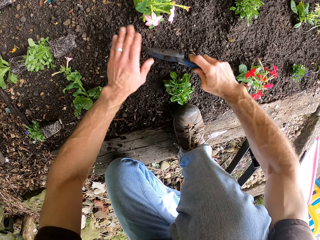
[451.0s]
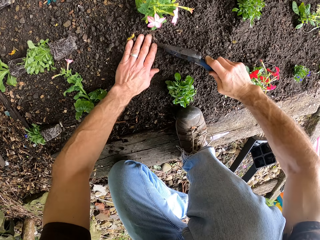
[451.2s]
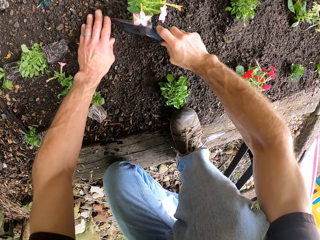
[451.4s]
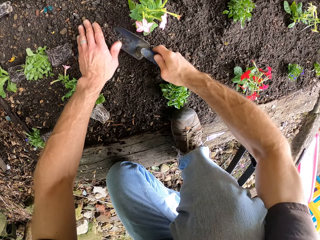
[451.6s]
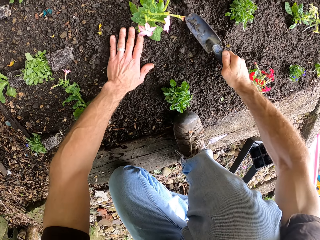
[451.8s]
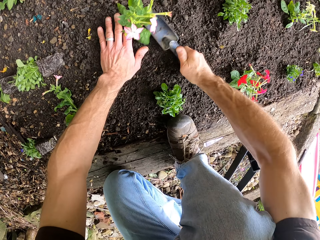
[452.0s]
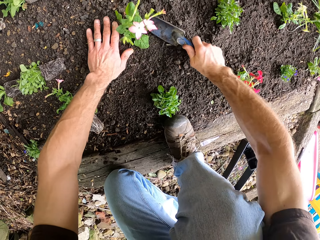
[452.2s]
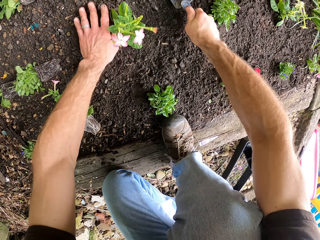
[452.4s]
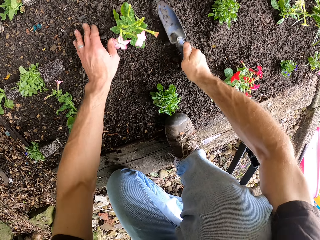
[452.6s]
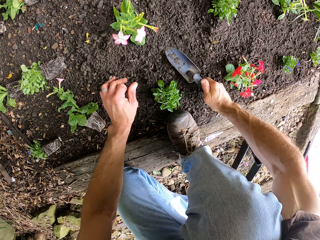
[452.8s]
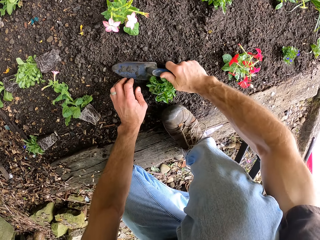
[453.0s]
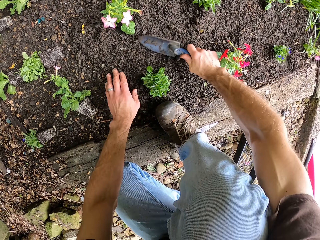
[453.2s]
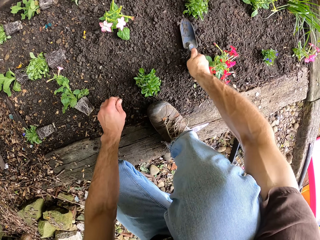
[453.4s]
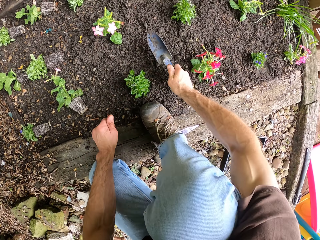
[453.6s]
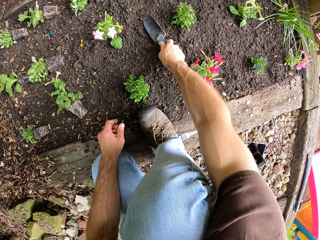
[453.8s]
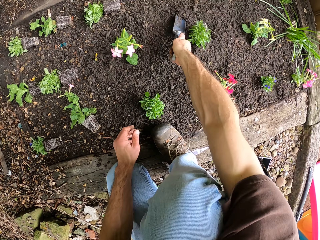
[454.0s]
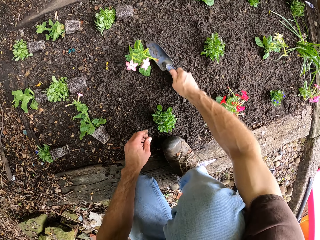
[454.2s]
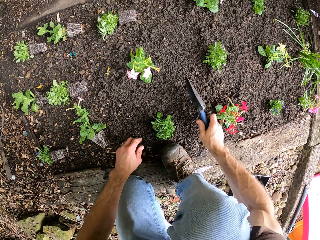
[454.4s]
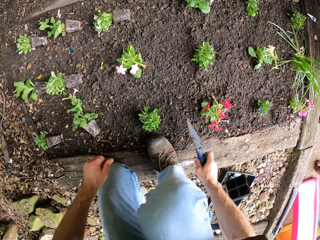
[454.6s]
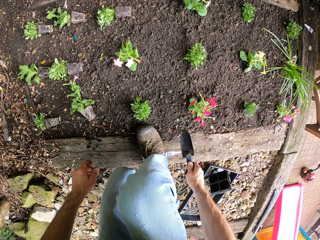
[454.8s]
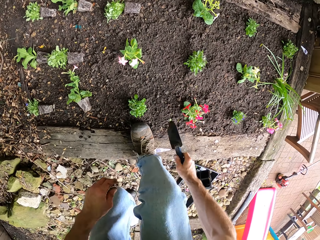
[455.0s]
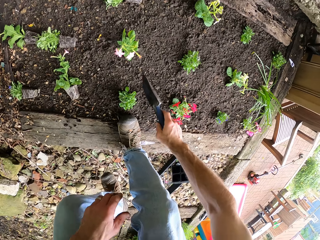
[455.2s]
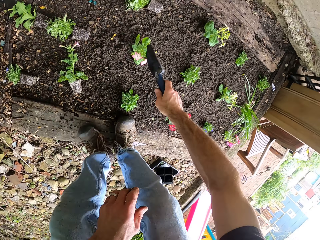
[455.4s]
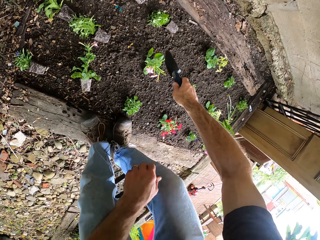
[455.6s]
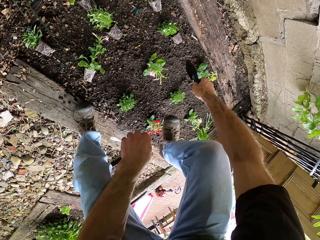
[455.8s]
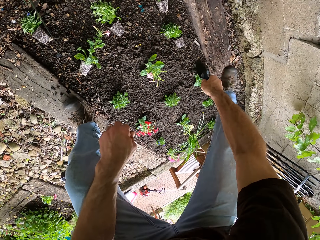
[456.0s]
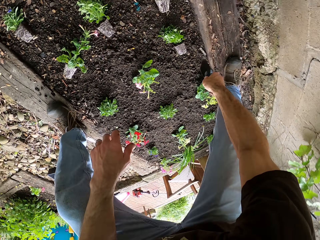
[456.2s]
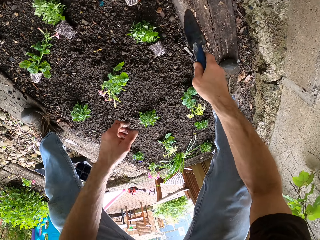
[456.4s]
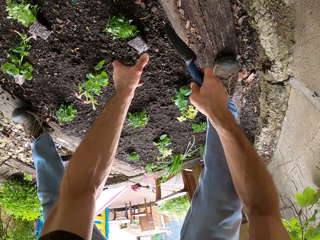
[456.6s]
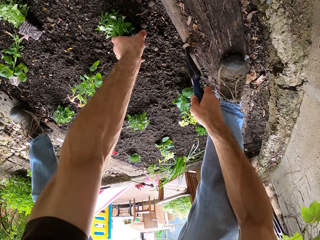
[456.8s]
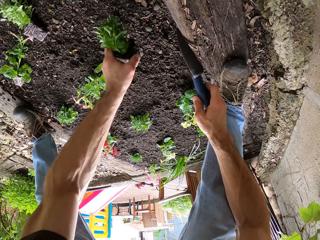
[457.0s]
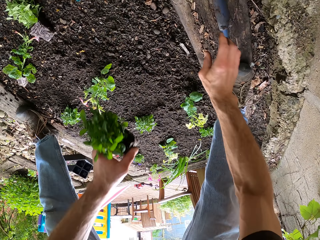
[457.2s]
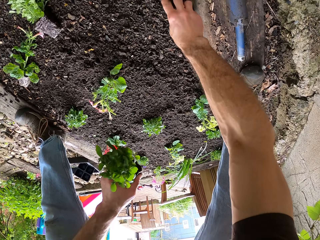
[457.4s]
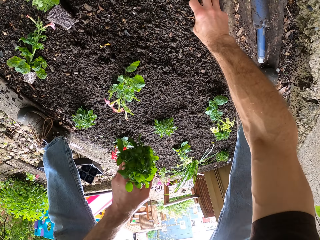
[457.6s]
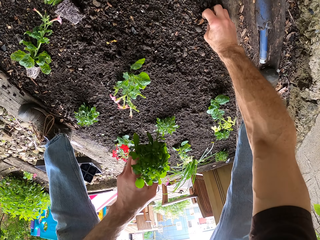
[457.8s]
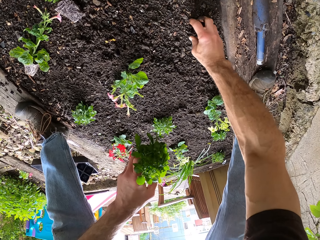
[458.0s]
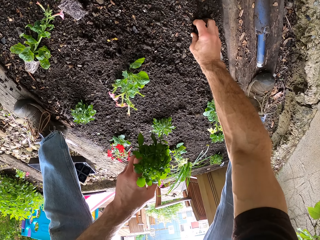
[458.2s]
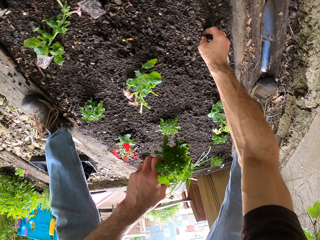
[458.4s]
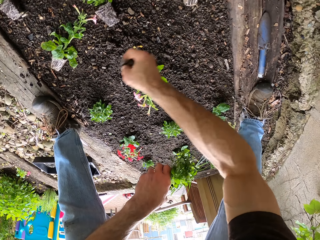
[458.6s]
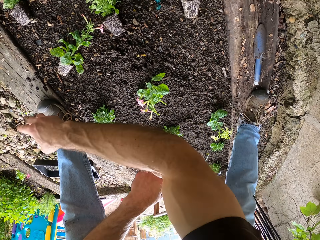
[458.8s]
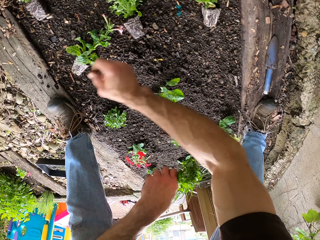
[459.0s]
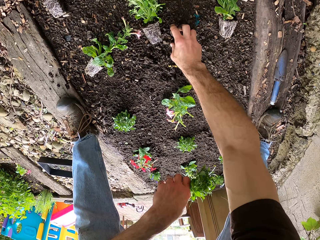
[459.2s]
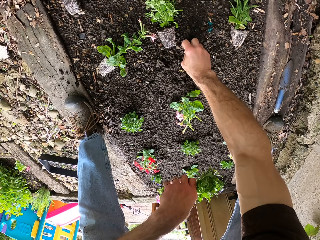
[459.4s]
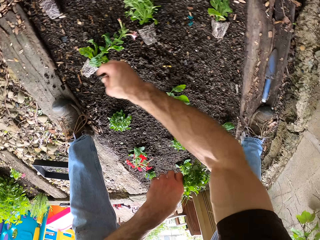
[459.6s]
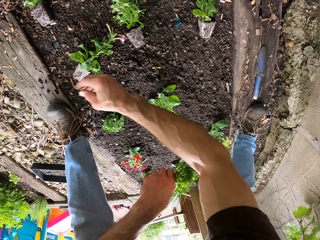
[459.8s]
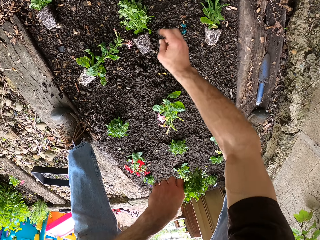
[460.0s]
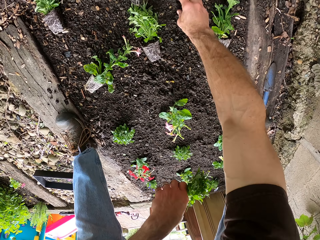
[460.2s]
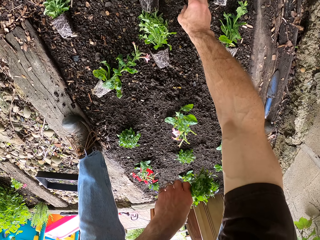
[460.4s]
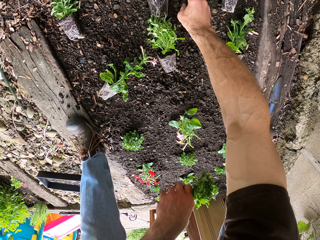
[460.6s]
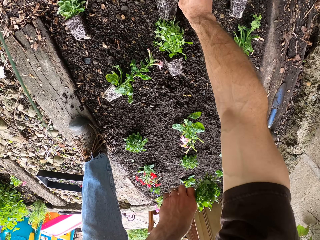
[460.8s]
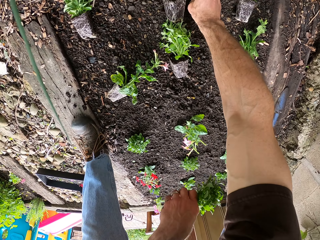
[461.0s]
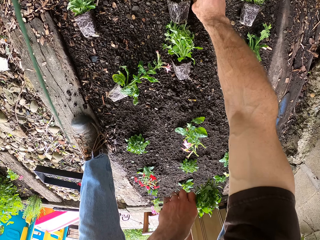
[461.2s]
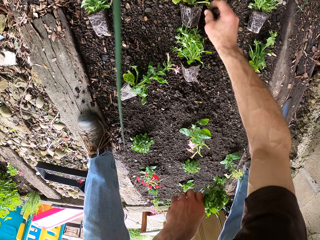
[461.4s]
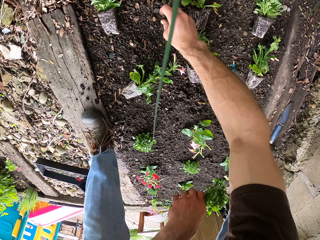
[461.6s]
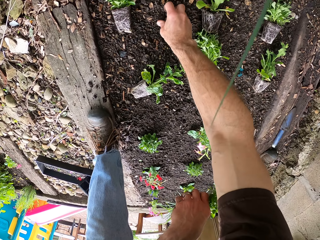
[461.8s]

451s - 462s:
The camera wearer levels the soil using a trowel. They level the soil using the trowel again. They pick the flower from the ground. They drop the trowel on the ground. They clear the ground. They pick dirt from the soil and throw the dirt. They pick dirt from the soil and throw the dirt.

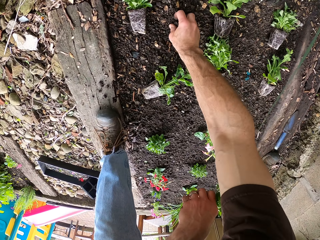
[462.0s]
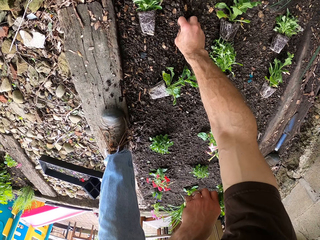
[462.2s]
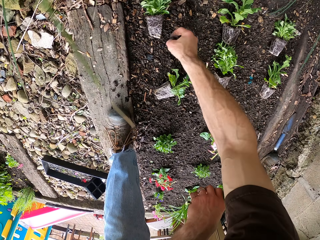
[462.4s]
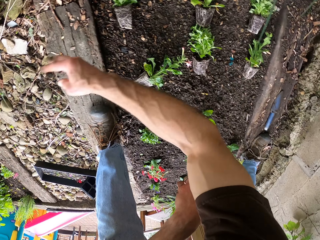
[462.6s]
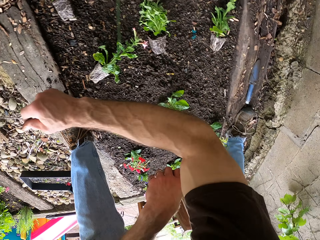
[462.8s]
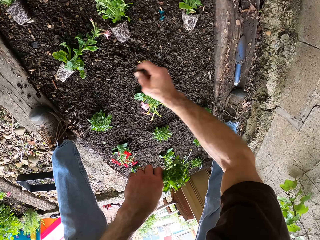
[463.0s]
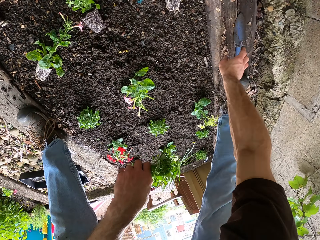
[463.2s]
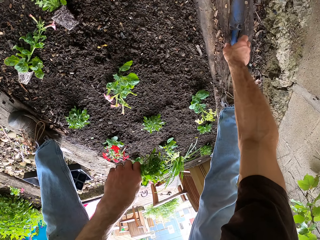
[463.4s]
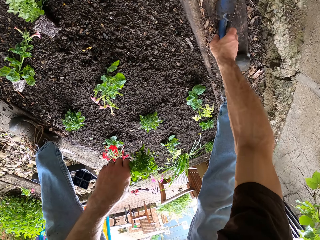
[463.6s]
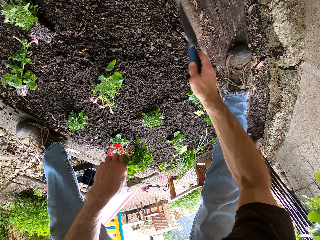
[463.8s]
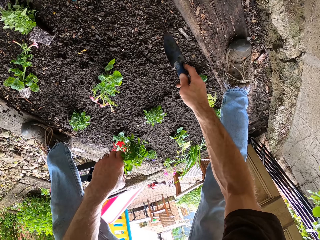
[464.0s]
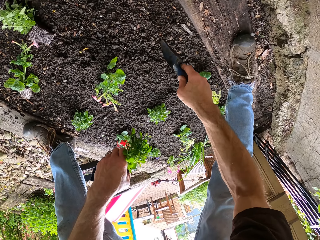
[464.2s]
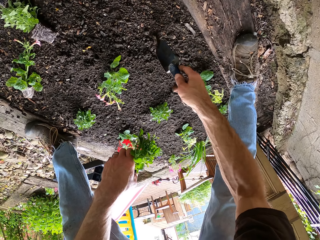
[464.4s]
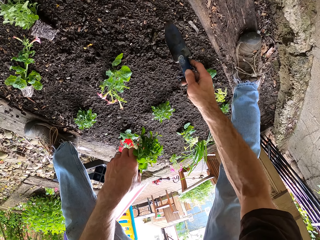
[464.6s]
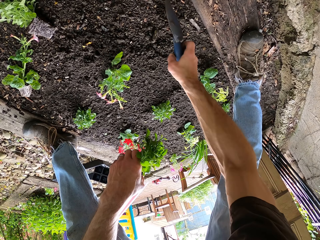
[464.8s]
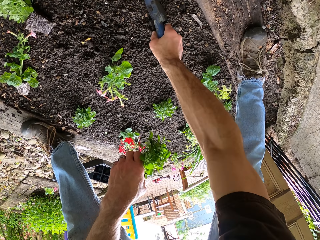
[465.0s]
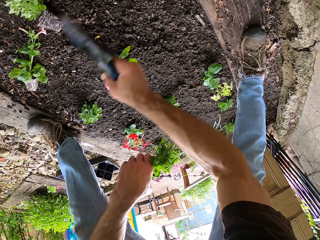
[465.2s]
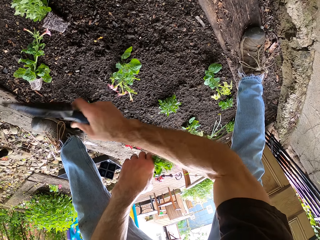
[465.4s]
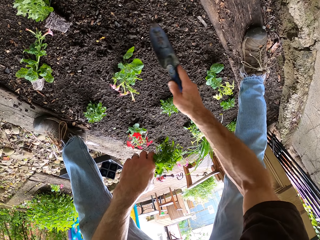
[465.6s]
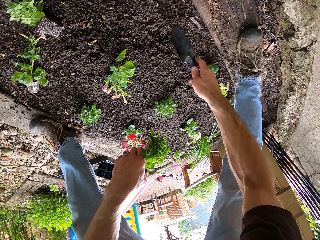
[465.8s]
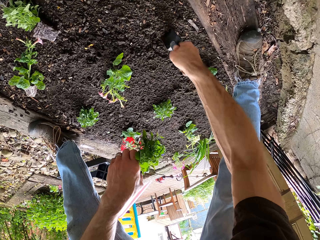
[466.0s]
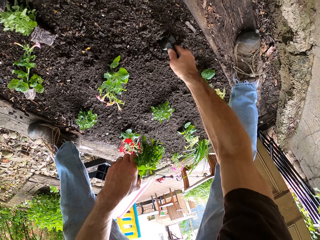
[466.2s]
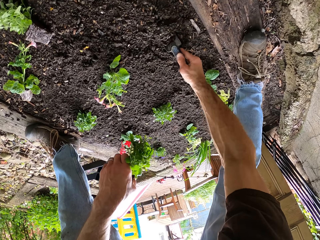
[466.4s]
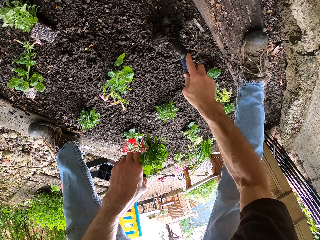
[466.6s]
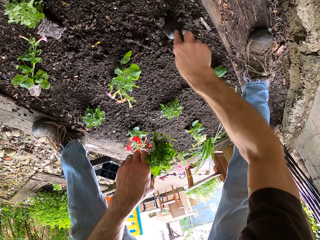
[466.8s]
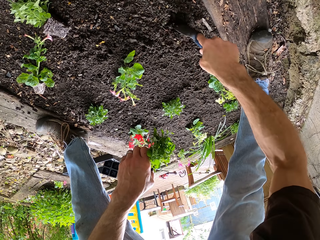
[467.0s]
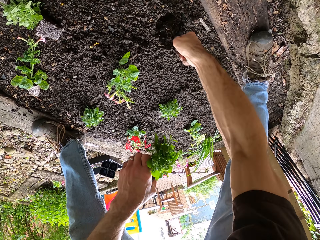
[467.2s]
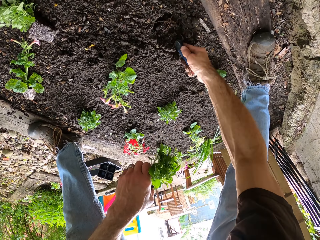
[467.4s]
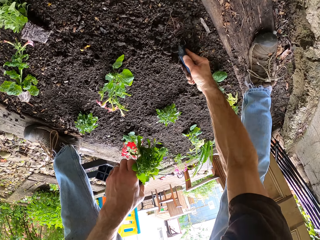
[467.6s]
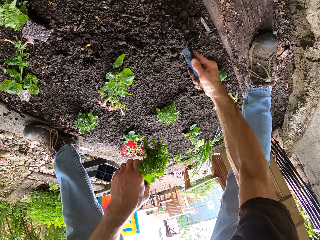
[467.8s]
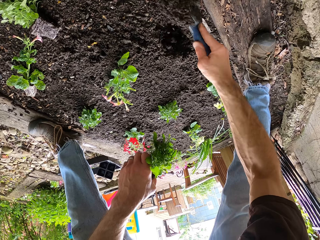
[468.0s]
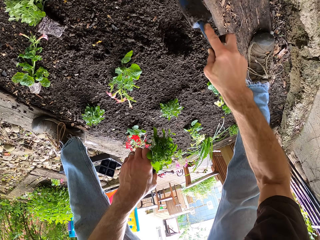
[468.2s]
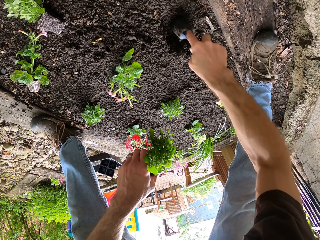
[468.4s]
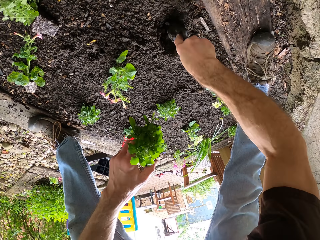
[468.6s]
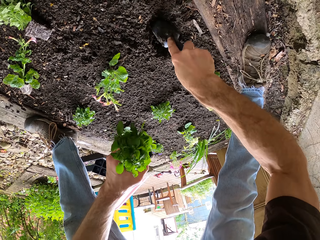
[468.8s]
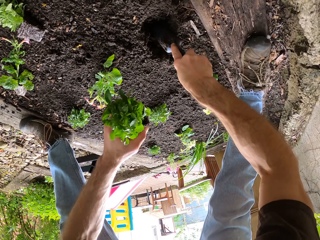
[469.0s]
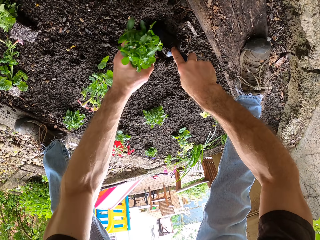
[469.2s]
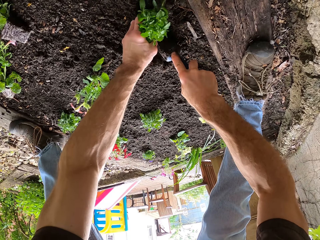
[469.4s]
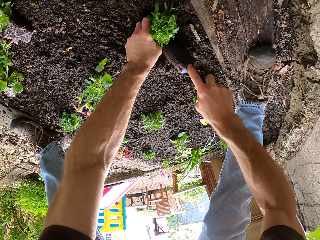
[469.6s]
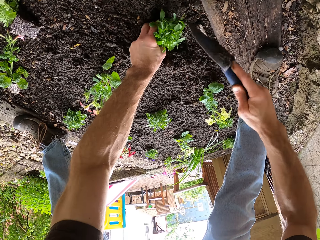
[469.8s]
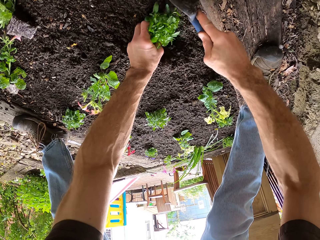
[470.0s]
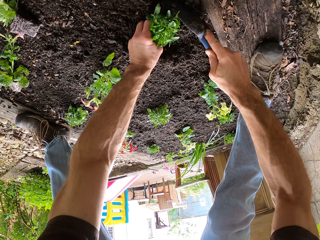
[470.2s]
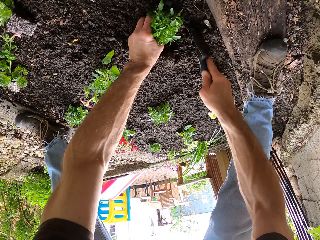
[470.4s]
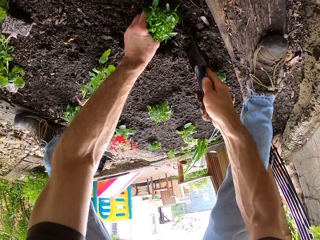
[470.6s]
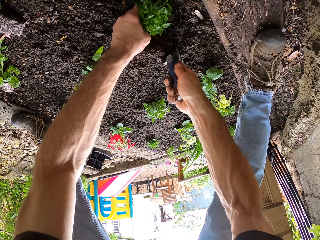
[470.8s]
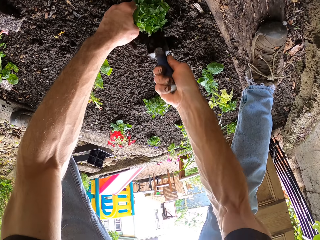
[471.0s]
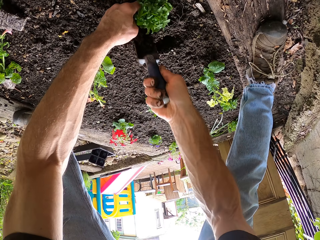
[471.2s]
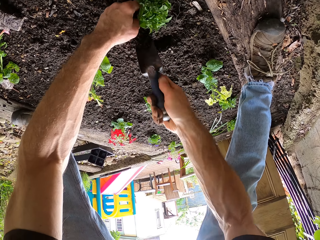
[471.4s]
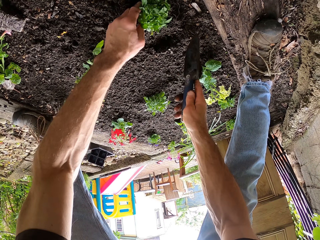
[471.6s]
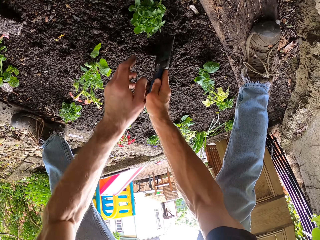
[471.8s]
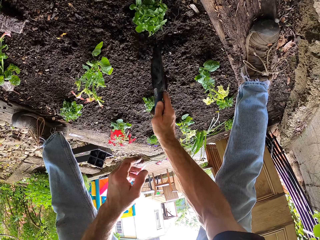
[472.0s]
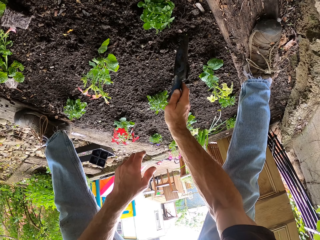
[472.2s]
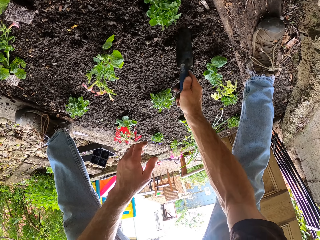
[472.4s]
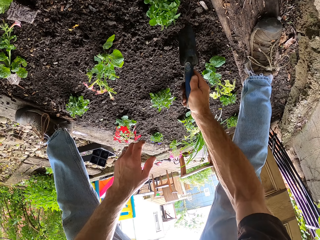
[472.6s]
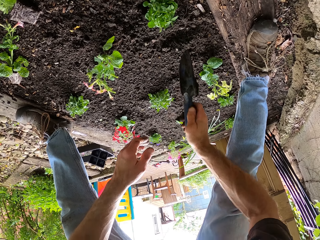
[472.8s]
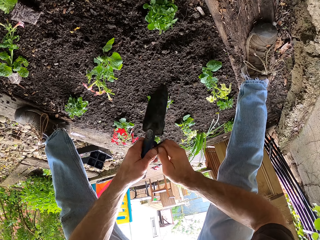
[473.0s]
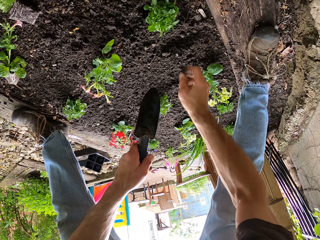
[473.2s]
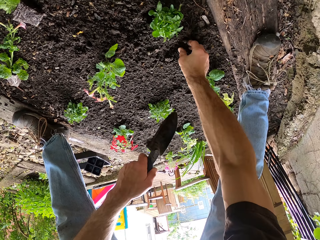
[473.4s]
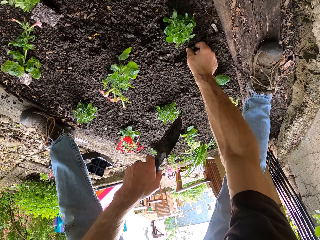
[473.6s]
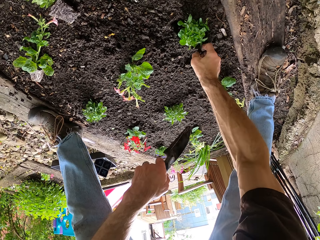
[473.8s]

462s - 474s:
The camera wearer picks dirt from the soil and throws the dirt. They pick the trowel from the ground. They dig the ground with the trowel. They pick dirt from the soil and throw the dirt. They dig using the trowel repeatedly. They plant the plant in the soil. They dig using the trowel repeatedly.
